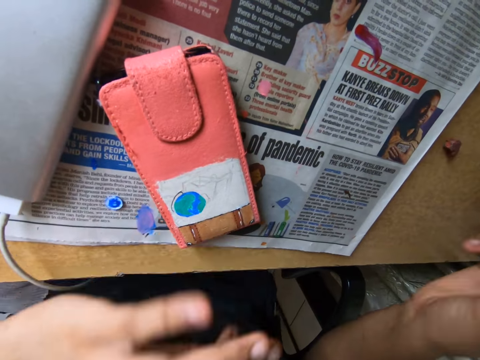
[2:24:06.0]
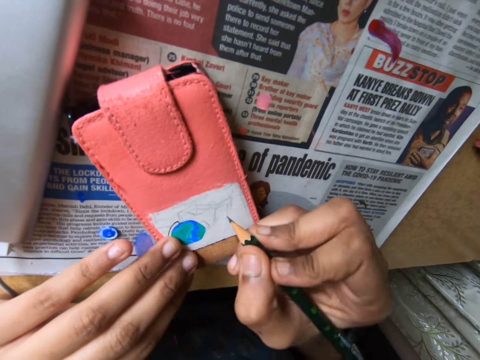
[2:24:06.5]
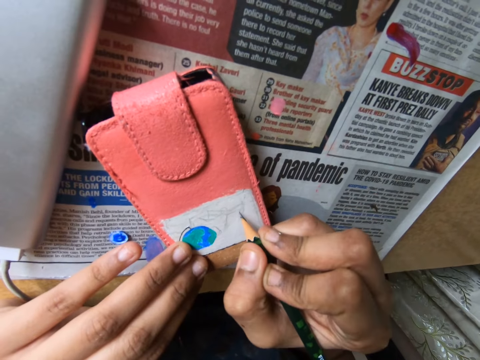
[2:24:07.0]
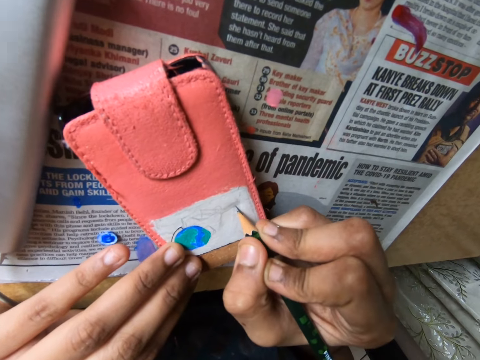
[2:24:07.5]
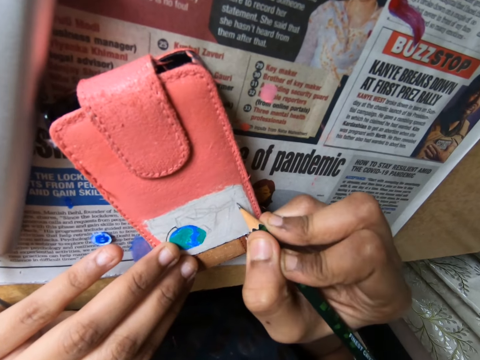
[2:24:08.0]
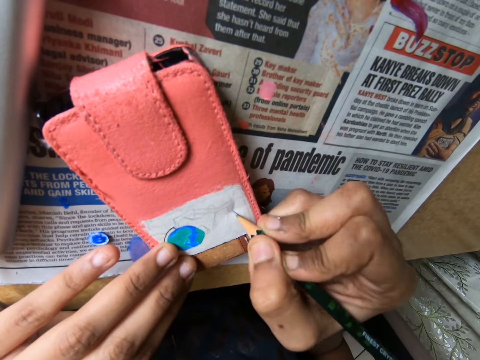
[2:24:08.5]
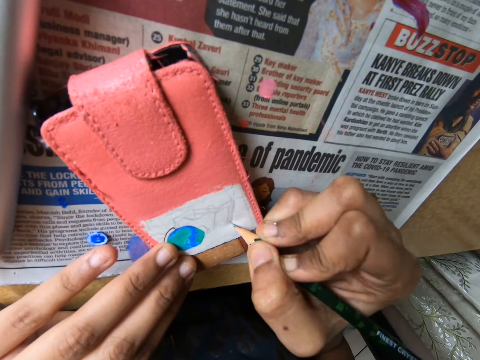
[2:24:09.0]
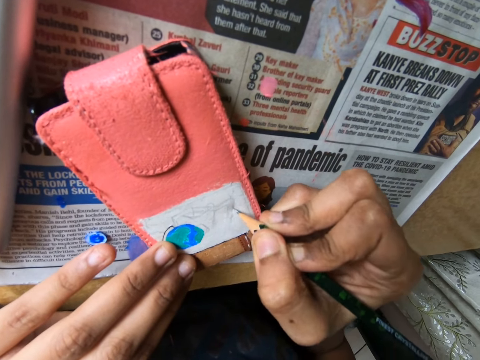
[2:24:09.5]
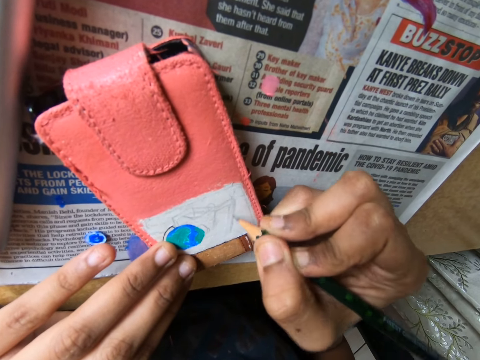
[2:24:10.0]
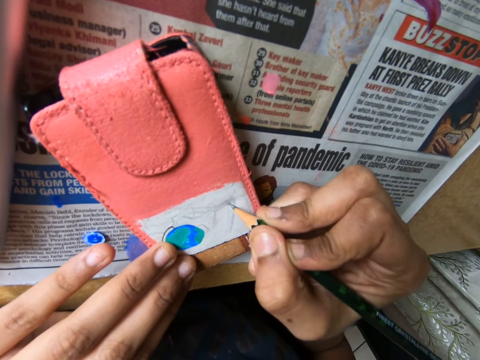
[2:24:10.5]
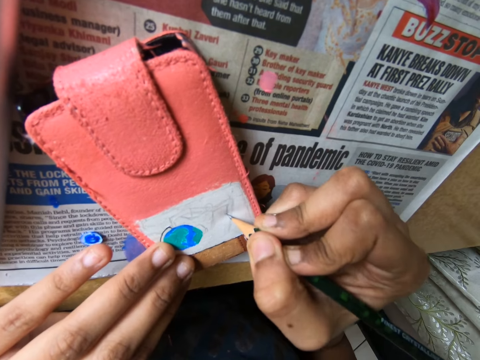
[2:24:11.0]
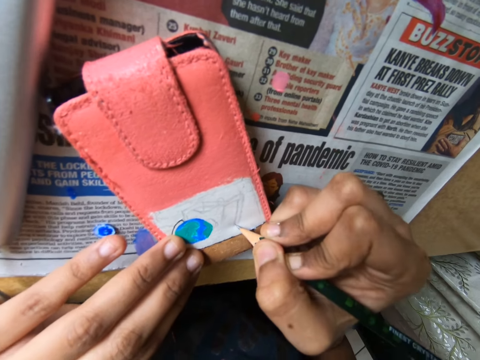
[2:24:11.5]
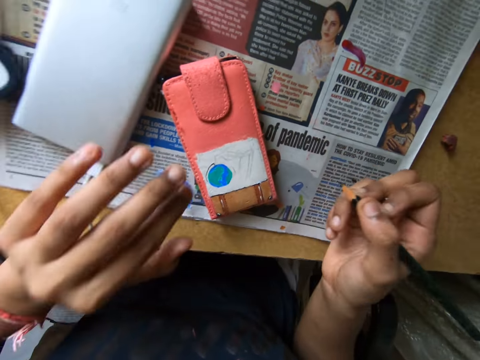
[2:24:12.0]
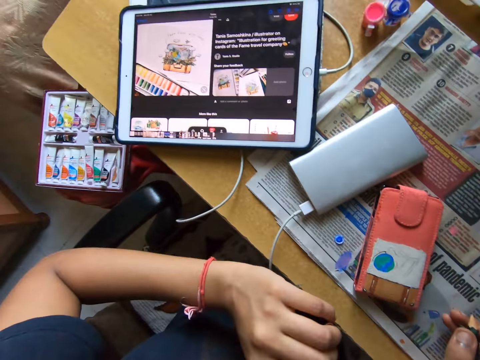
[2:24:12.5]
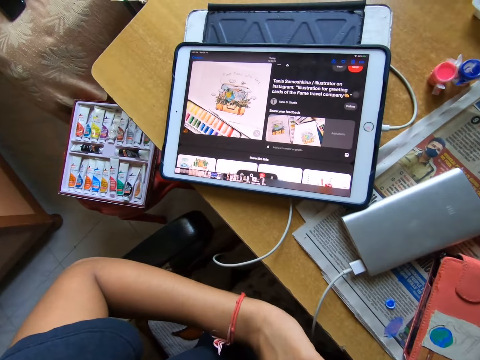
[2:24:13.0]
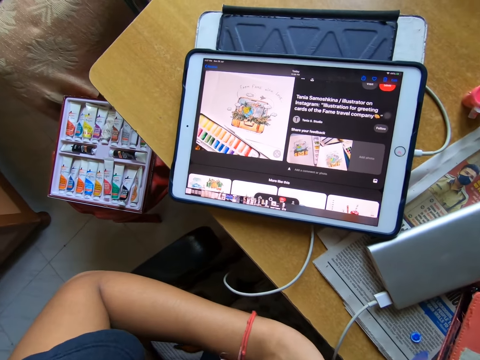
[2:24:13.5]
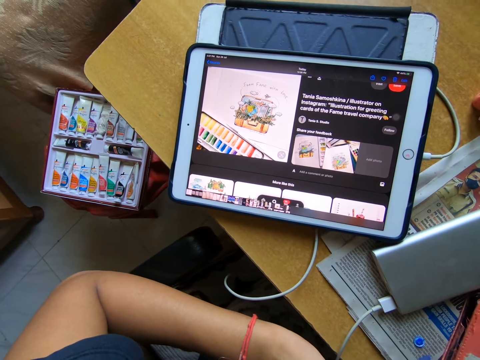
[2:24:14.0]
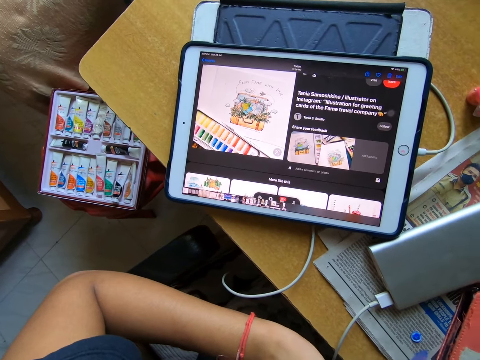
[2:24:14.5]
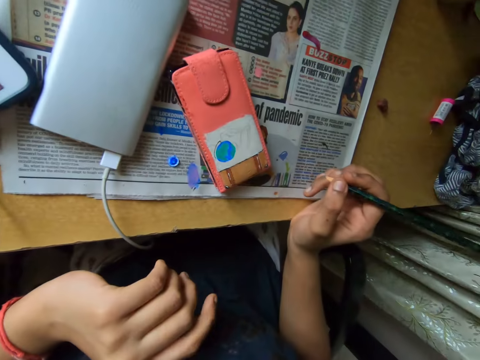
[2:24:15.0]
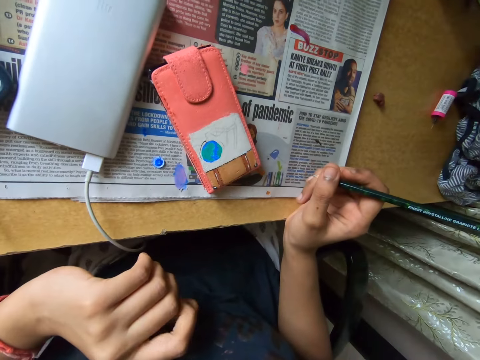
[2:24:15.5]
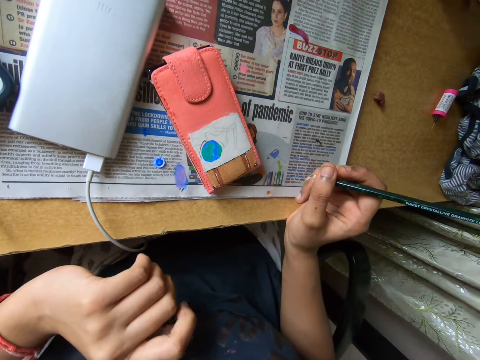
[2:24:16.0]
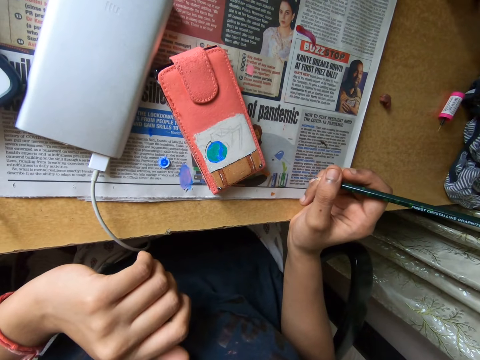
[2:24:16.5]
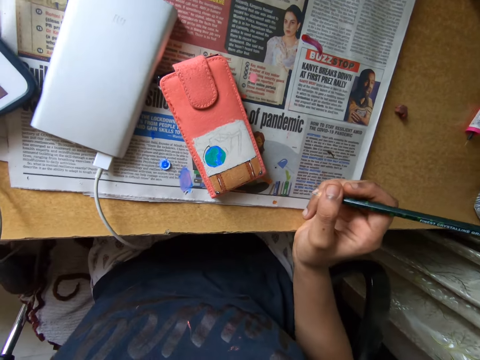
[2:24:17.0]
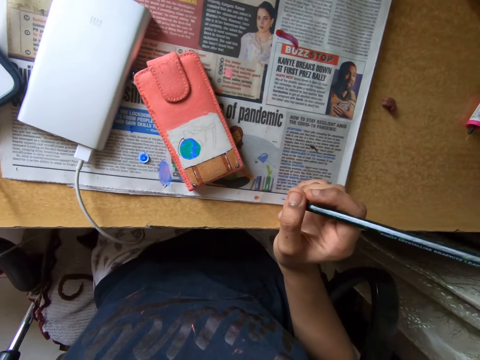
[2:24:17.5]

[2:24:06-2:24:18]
The camera wearer cleans the pouch on the table with her left hand. She holds the pouch on the table with her left hand. She draws on the pouch on the table with a pencil with her right hand. She cleans the pouch on the table with her left hand. She looks at a tablet. She looks around the table.

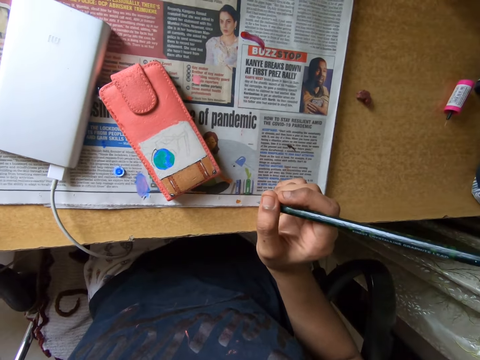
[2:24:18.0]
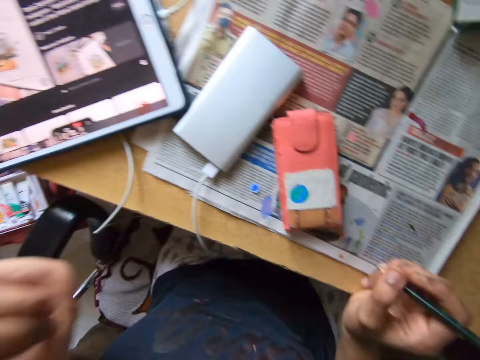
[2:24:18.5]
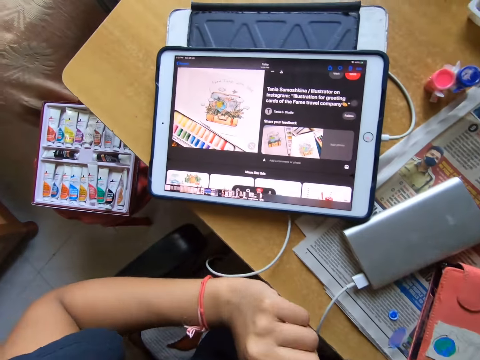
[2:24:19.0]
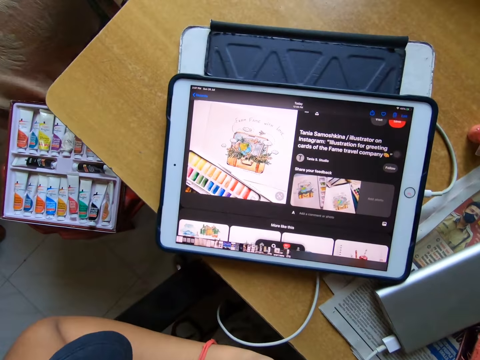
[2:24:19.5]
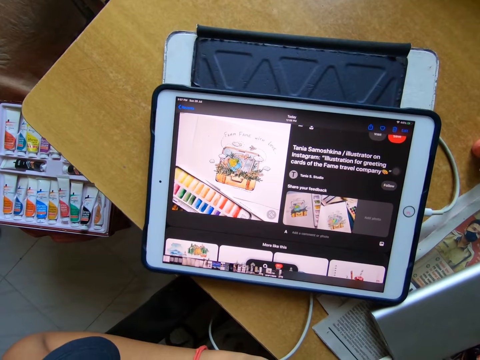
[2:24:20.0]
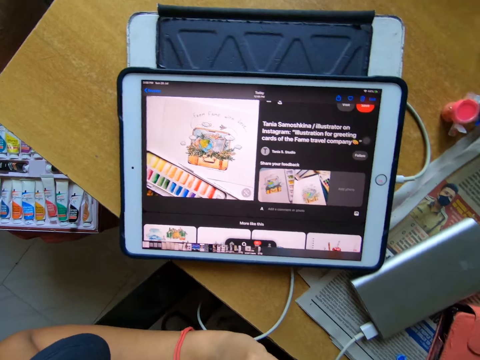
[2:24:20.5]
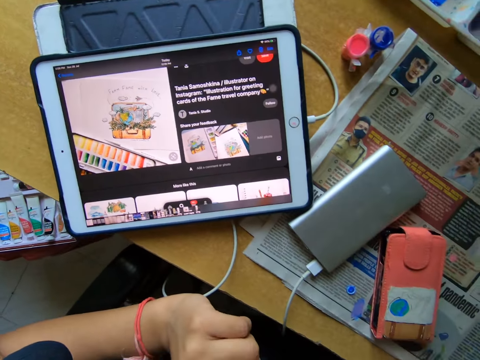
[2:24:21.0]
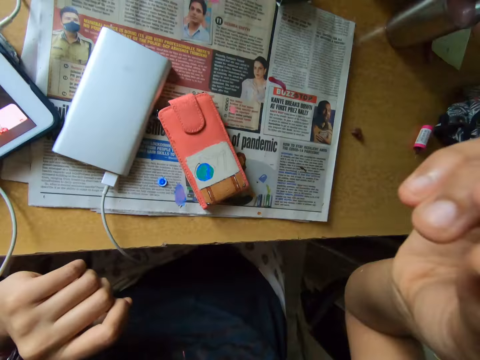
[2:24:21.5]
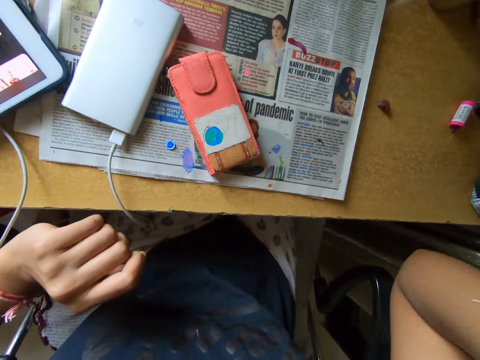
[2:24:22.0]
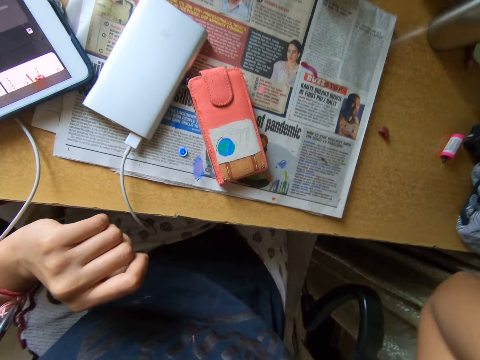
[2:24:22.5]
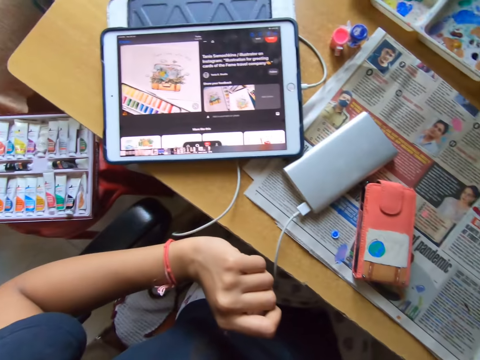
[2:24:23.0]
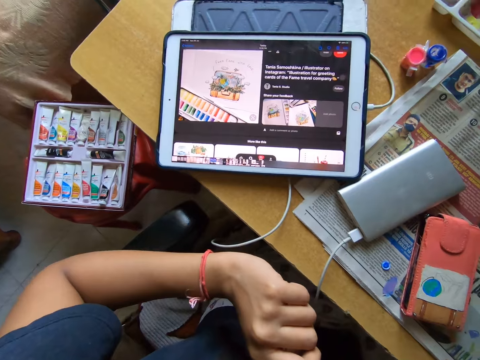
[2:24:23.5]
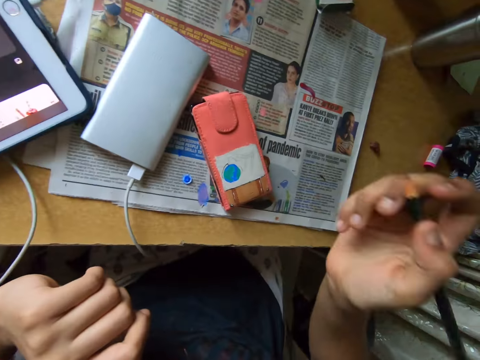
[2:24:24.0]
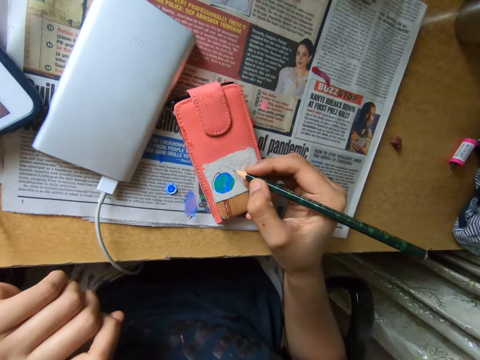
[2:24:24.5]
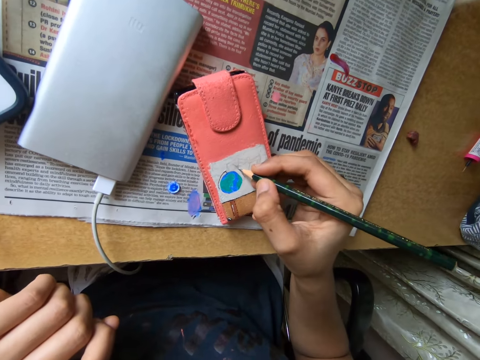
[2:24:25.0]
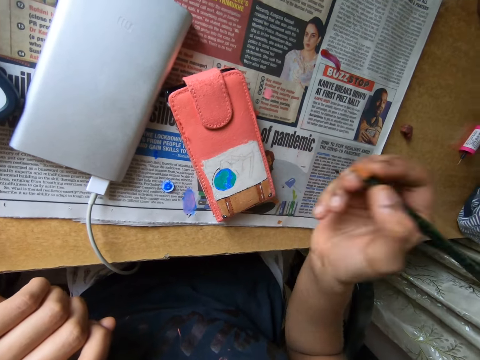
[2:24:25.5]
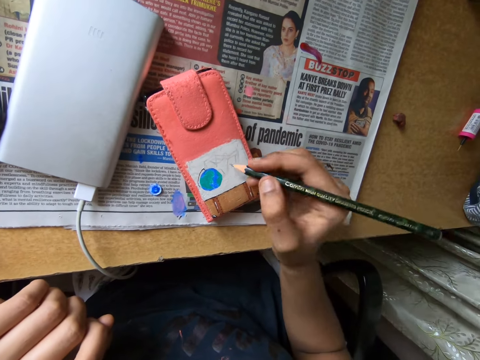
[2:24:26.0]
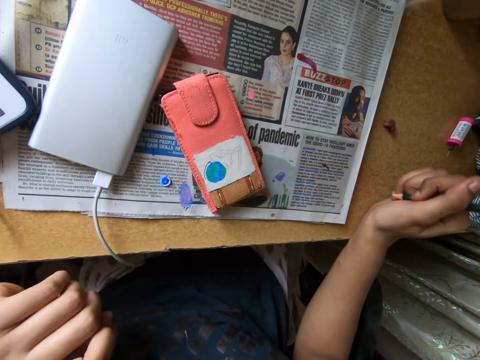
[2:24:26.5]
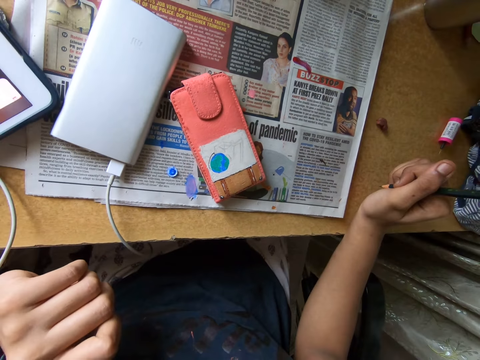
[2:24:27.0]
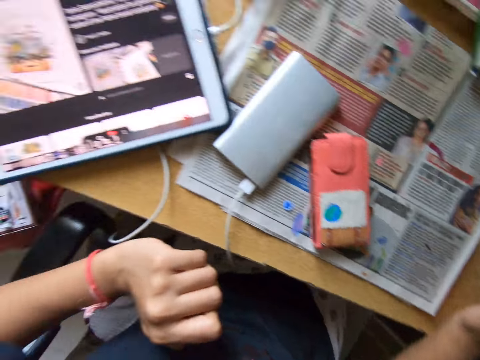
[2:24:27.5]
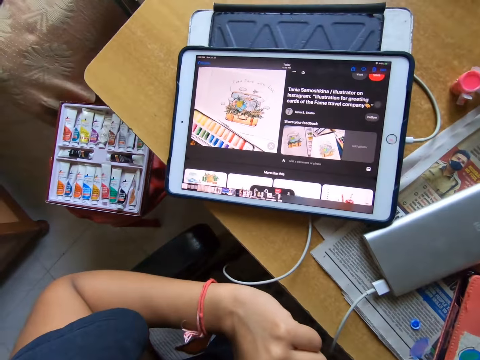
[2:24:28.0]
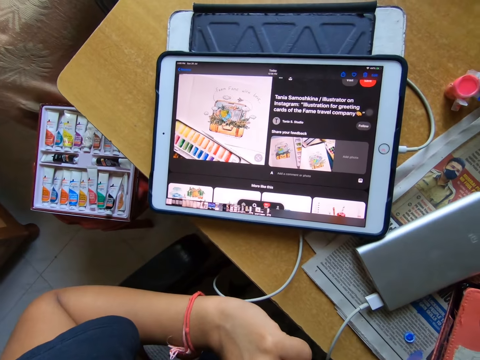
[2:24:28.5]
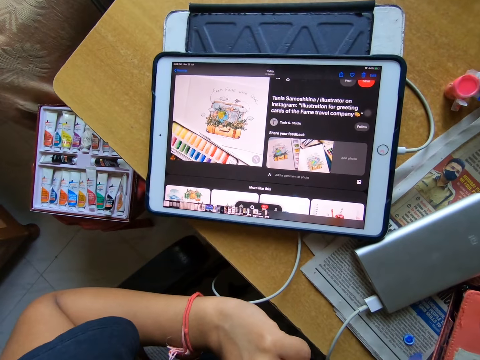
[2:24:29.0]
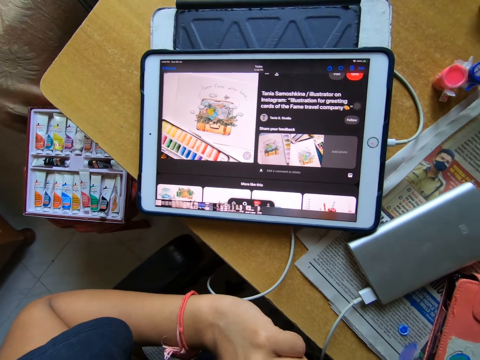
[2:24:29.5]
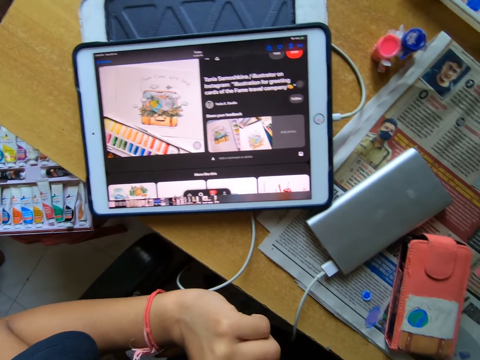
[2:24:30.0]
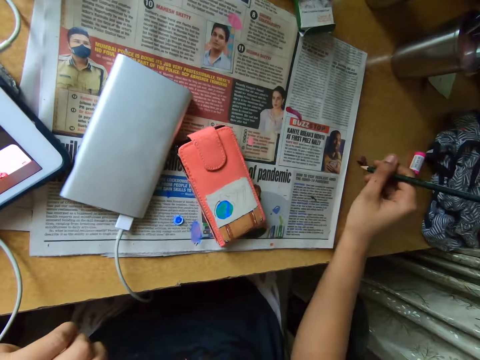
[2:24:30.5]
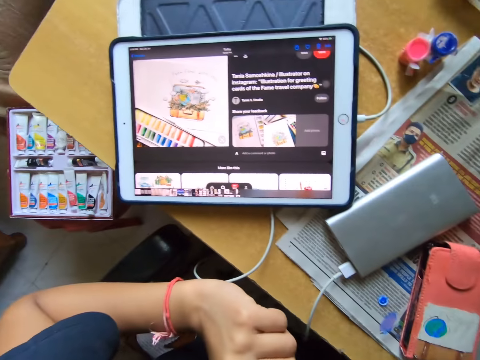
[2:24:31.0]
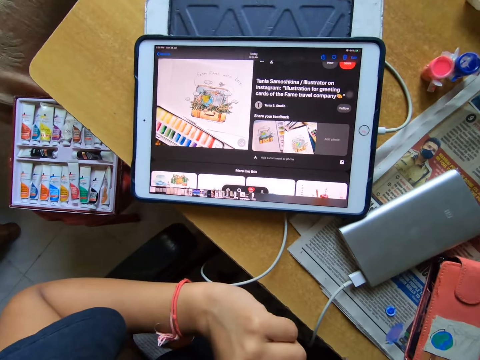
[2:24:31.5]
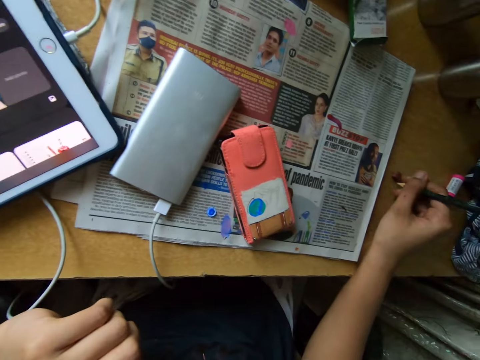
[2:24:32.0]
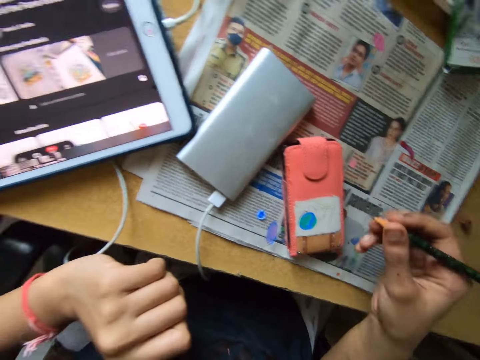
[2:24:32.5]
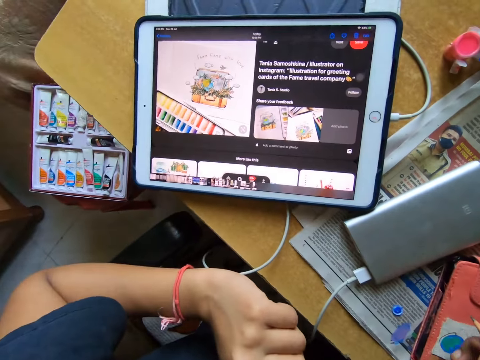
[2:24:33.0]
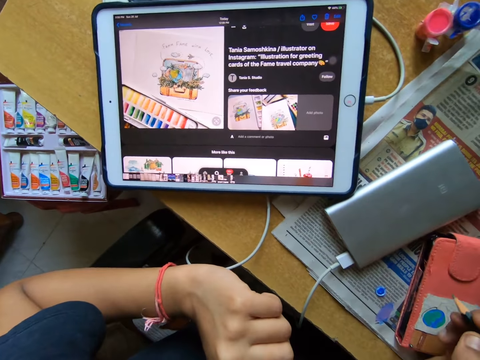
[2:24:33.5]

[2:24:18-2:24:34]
The camera wearer looks at a tablet. He looks around a table. He looks at the tablet. He draws on the pouch with the pencil in his right hand. He looks around the table. He looks at the tablet. He taps the pencil on the table. He looks at the tablet.
